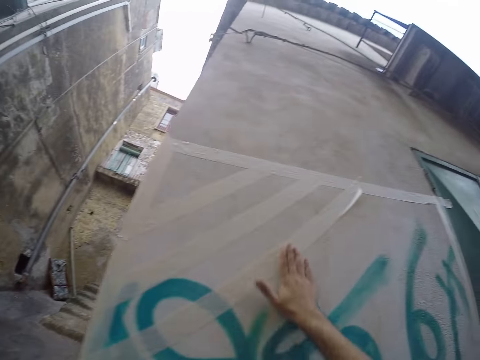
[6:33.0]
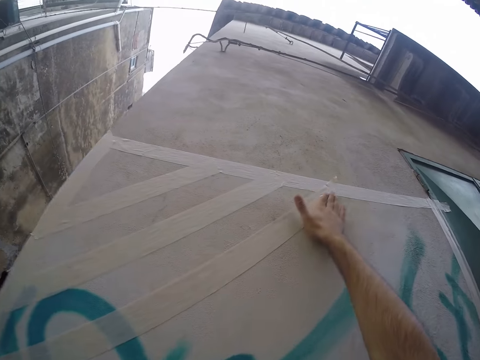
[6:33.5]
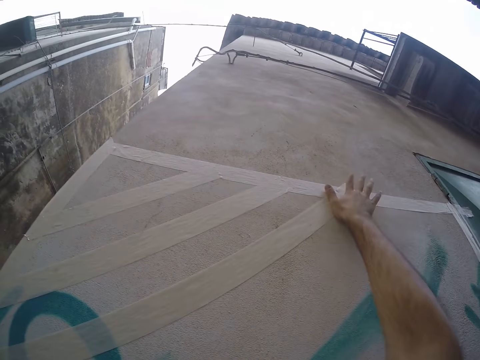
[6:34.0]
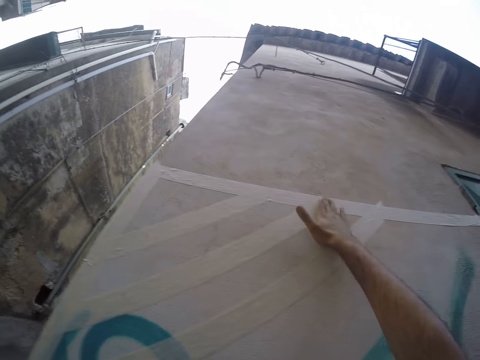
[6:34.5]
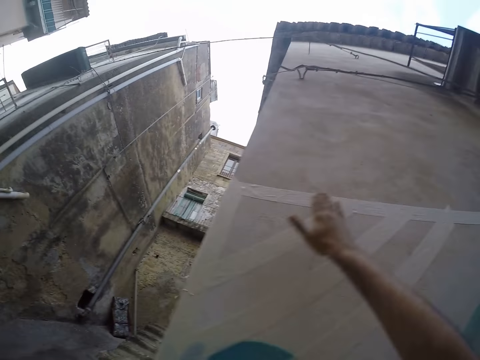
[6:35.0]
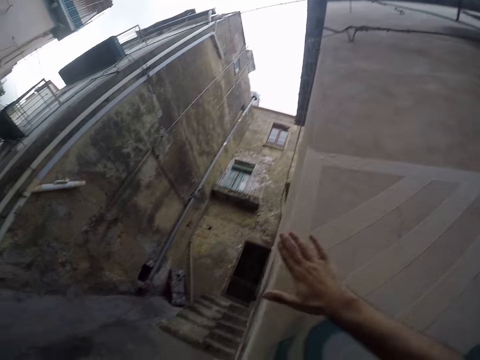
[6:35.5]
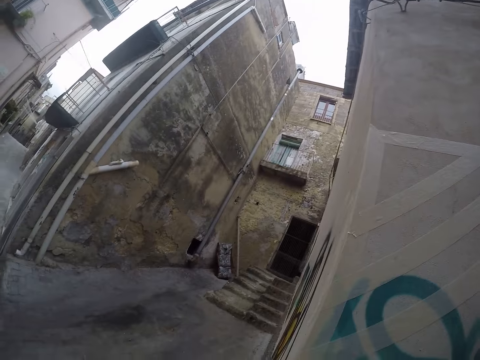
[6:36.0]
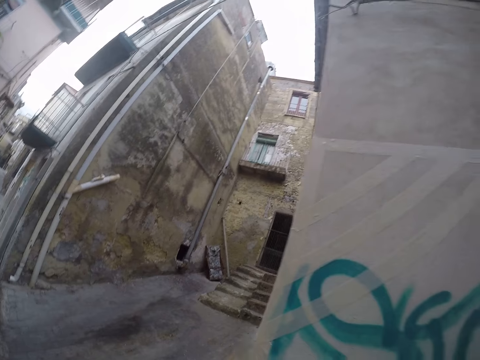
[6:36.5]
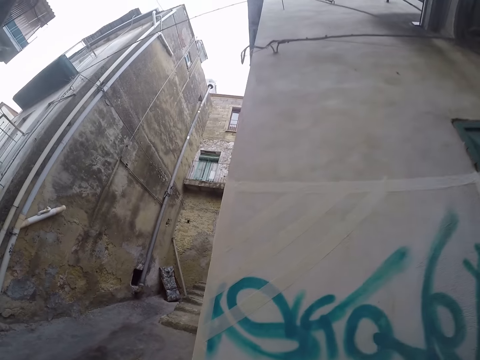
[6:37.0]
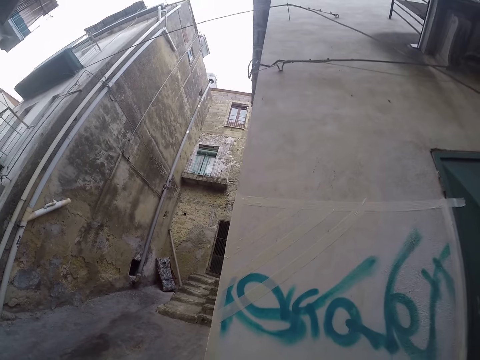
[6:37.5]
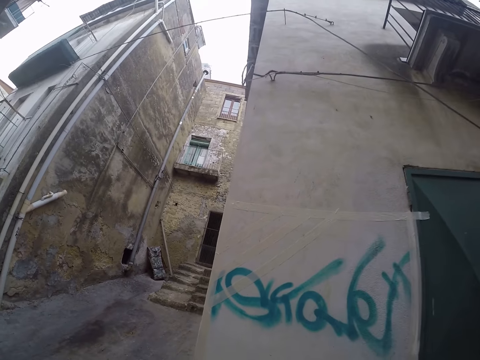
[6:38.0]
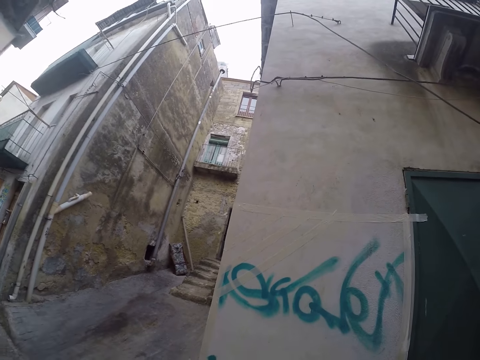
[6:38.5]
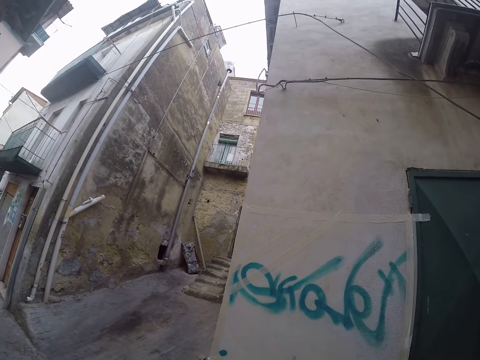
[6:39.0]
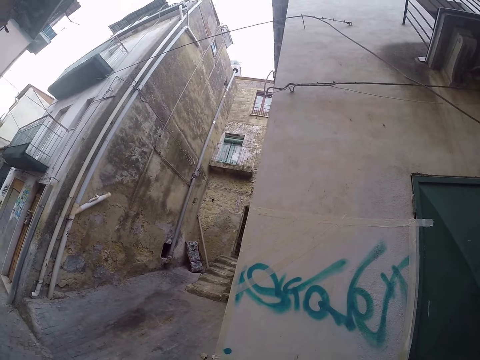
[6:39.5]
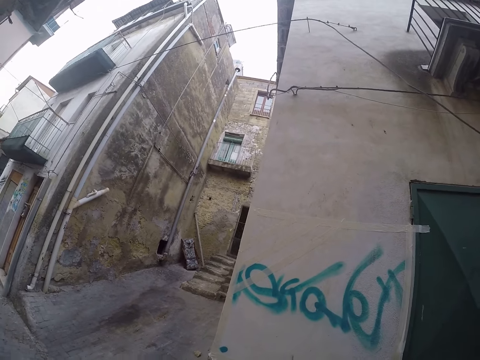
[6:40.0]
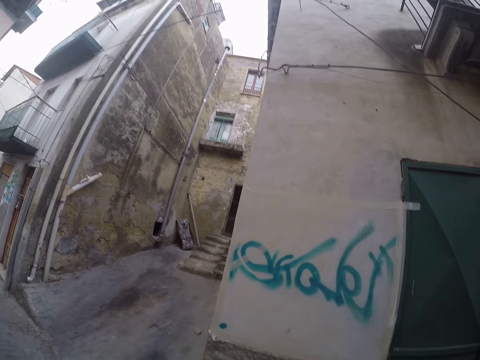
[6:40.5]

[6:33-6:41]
The camera wearer presses down the paper tape to the wall with her right hand. She moves a bit.

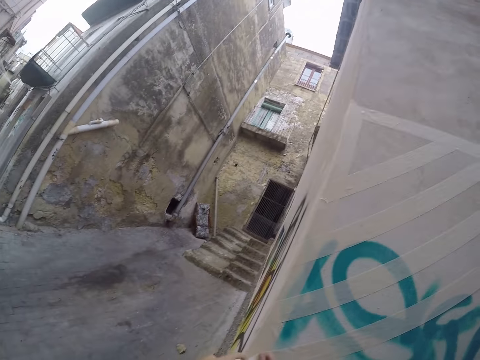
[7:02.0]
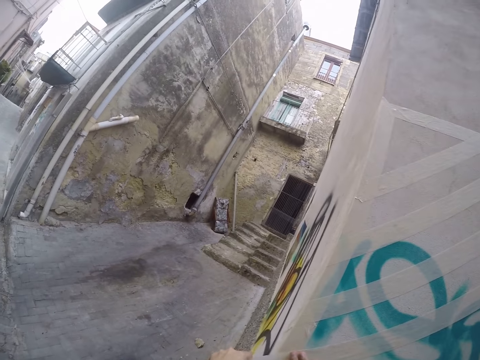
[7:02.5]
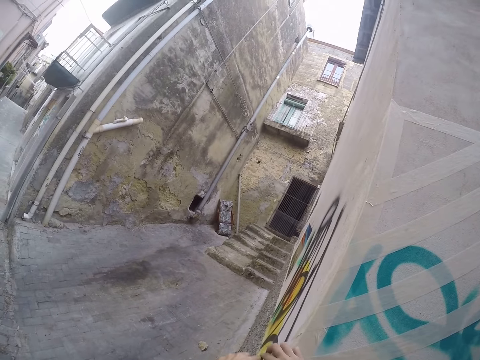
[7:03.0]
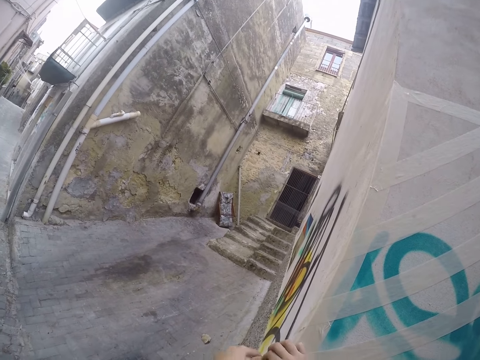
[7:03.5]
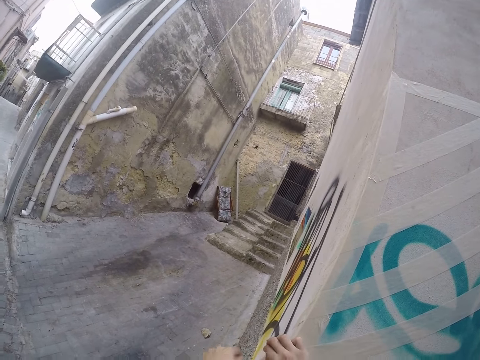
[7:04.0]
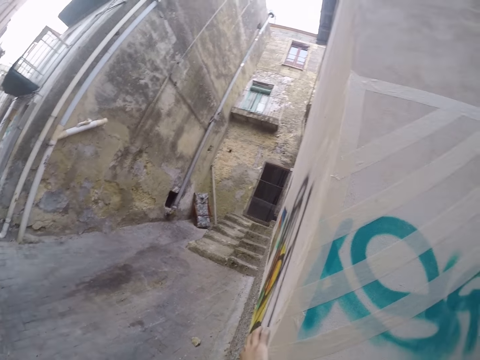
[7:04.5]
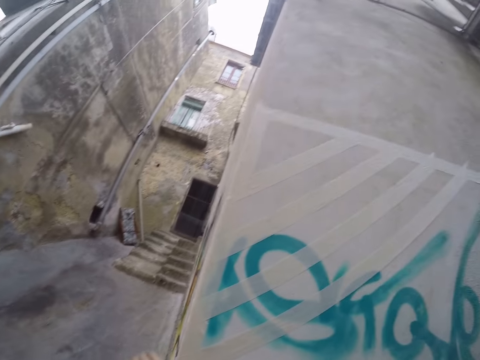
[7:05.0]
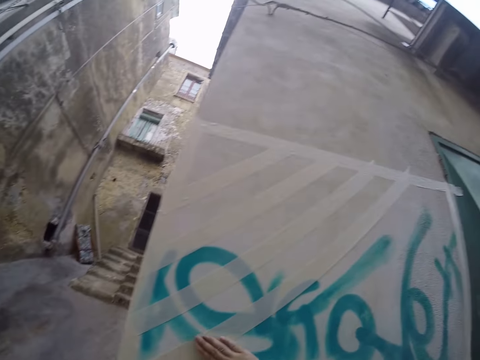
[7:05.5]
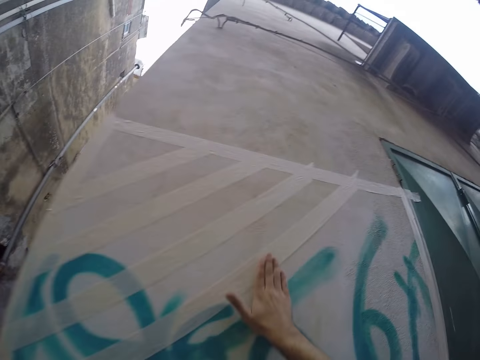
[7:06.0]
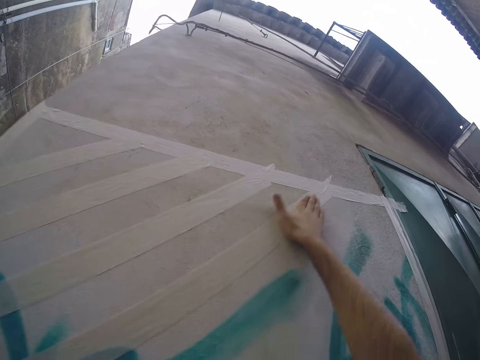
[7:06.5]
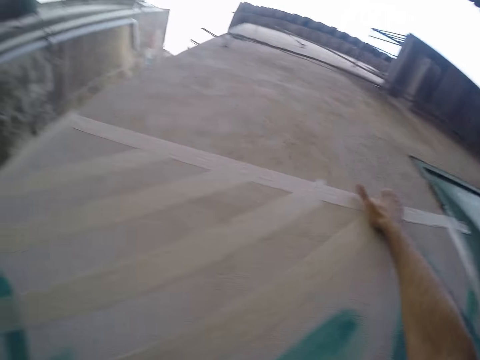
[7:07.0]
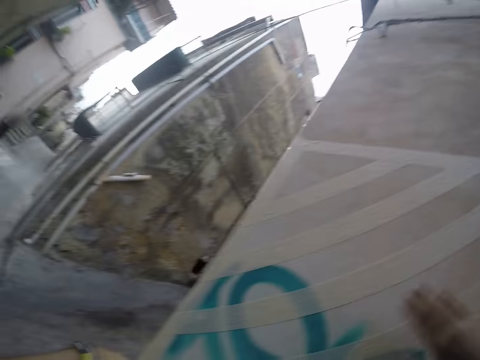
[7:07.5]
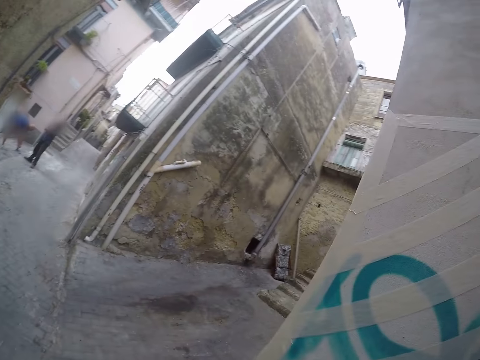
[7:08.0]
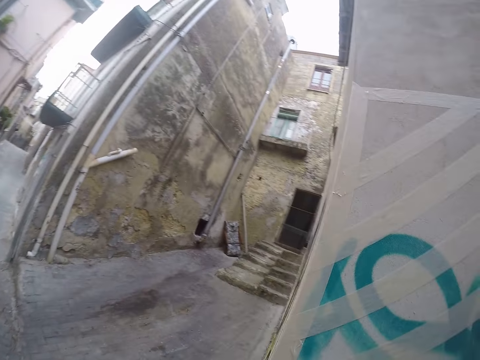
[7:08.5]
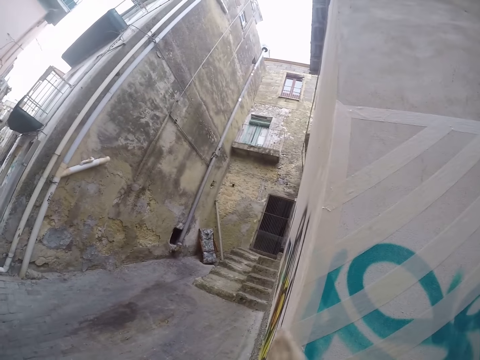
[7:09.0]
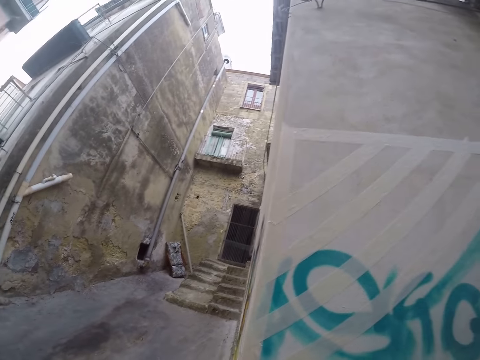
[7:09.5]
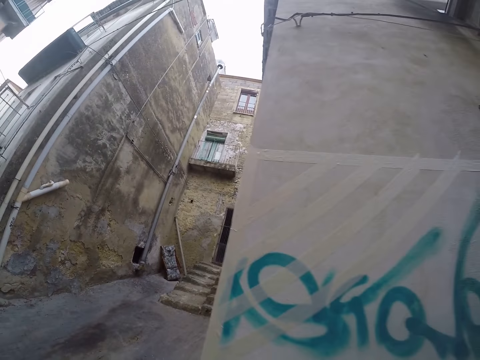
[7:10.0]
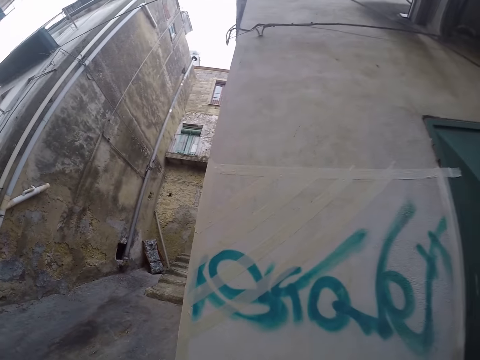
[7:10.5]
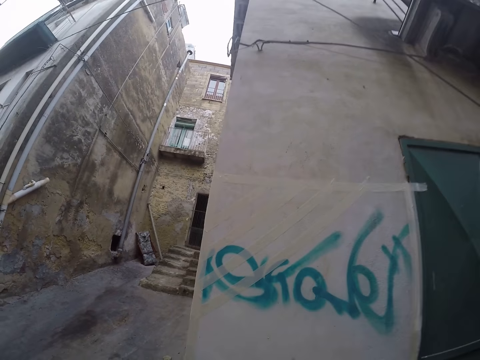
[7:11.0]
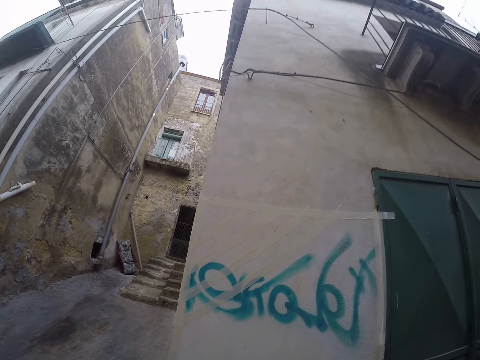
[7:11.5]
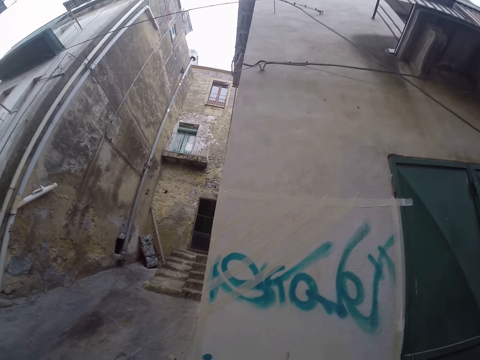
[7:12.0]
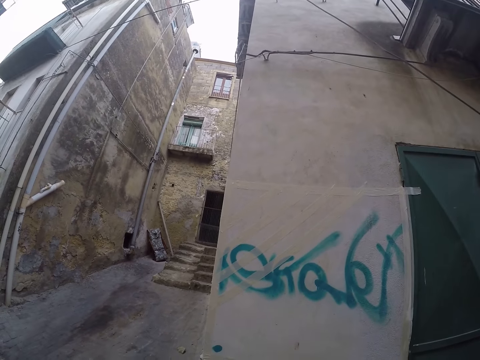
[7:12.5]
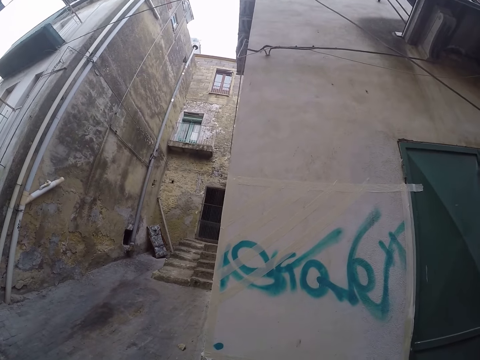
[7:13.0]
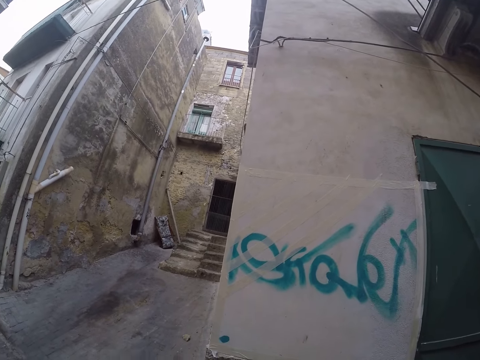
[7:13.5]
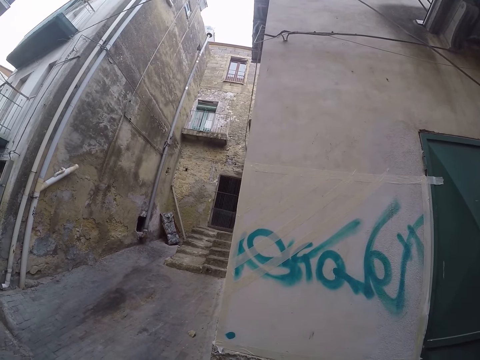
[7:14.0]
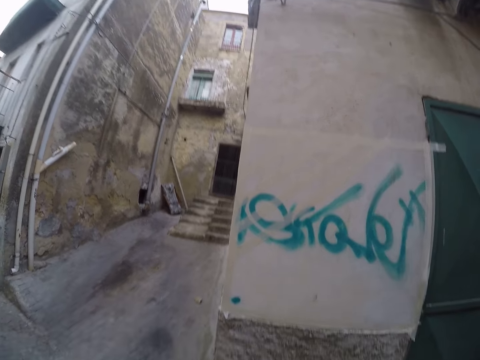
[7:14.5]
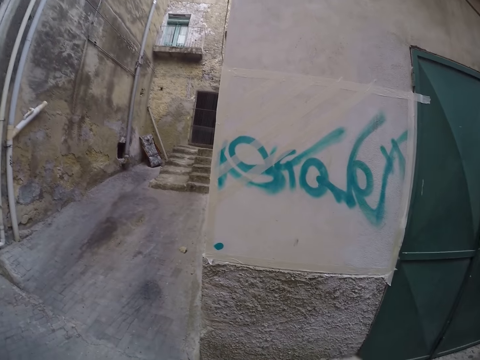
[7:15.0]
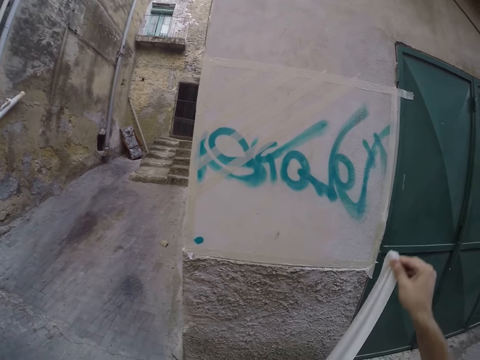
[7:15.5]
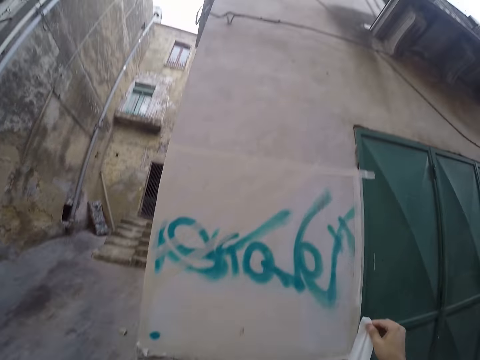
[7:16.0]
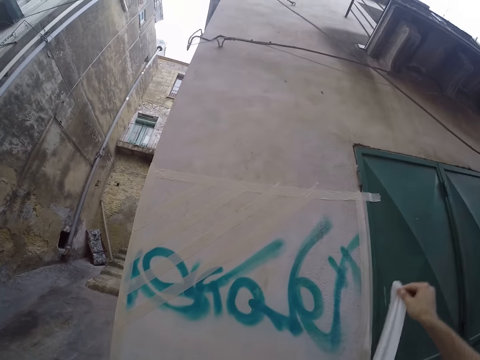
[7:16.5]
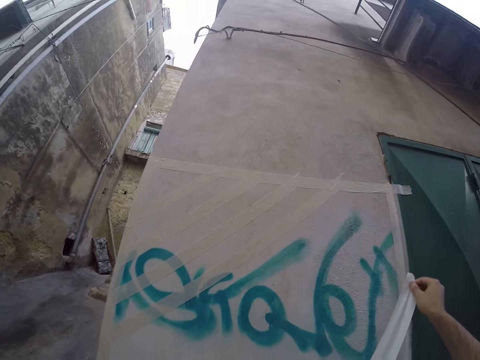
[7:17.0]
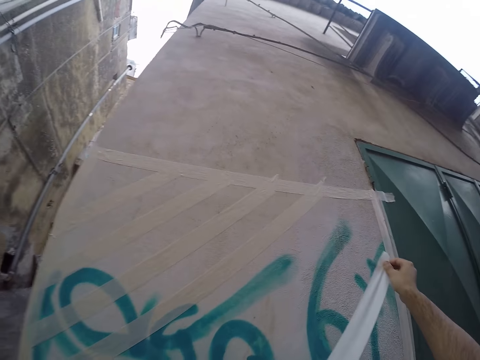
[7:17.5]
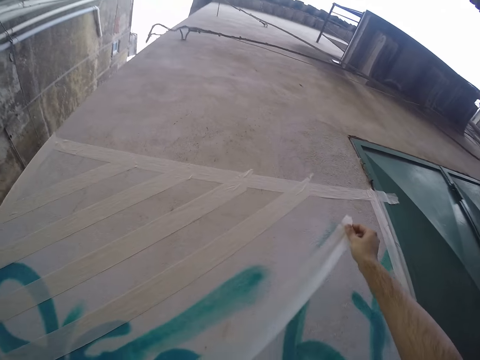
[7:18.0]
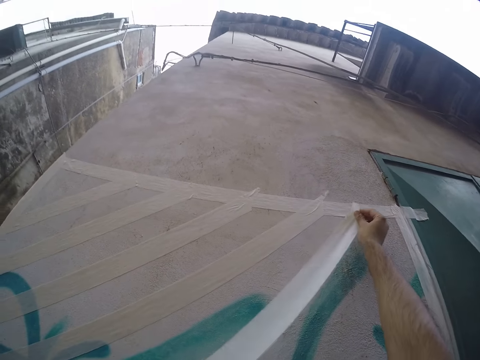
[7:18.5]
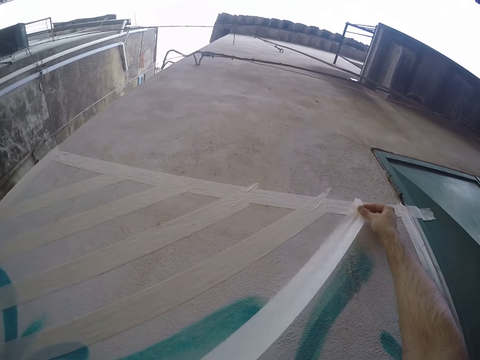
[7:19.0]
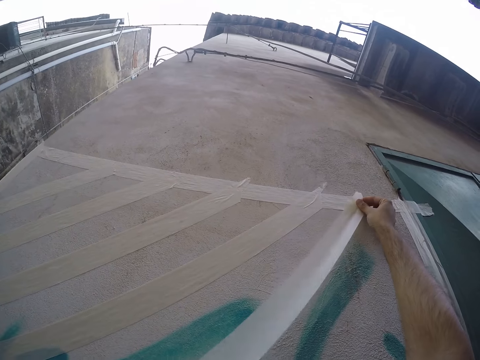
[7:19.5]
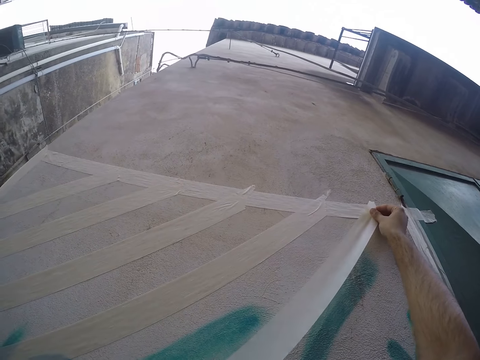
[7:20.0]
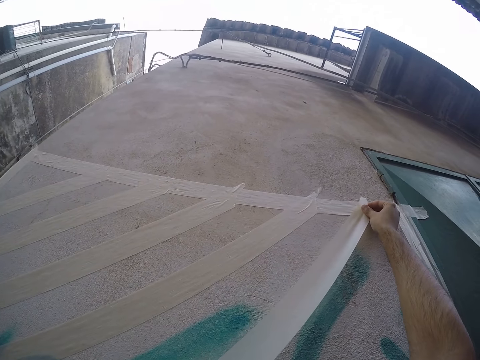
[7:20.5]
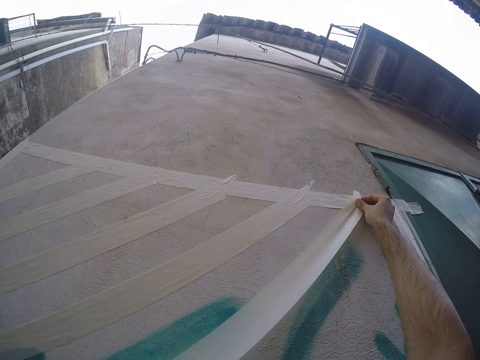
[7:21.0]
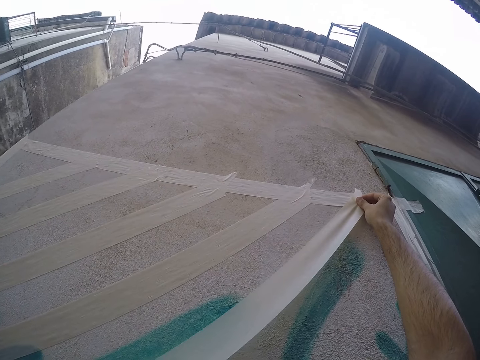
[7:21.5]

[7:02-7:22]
The camera wearer cuts the edge of the masking tape. She moves a bit. She loosens a paper tape with her right hand. She sticks the masking tape on the wall.
